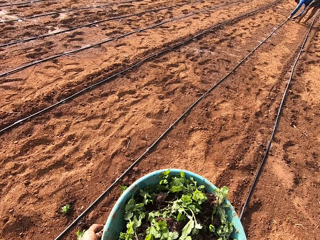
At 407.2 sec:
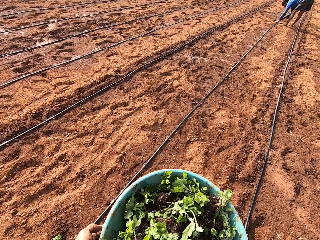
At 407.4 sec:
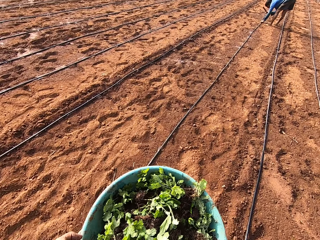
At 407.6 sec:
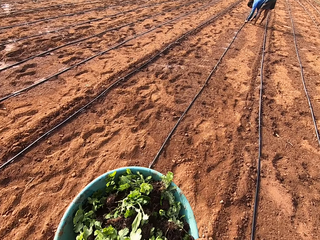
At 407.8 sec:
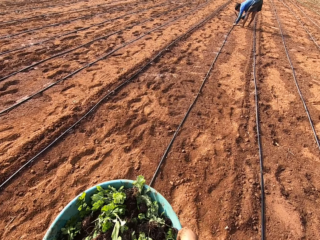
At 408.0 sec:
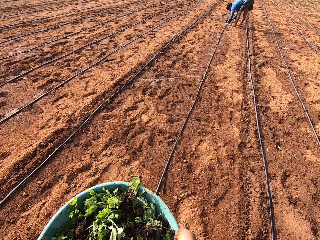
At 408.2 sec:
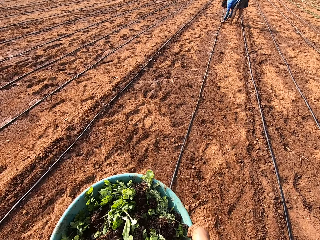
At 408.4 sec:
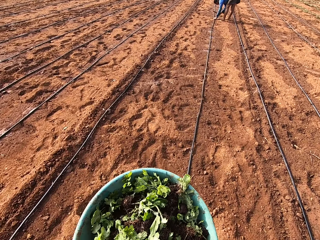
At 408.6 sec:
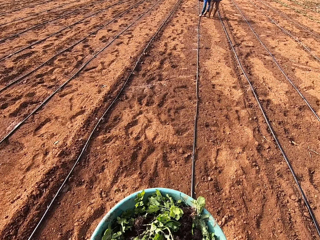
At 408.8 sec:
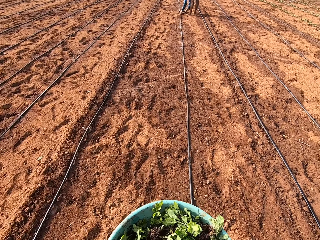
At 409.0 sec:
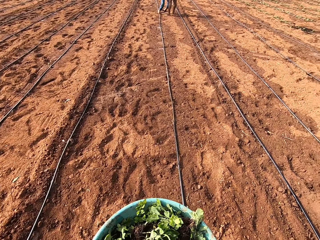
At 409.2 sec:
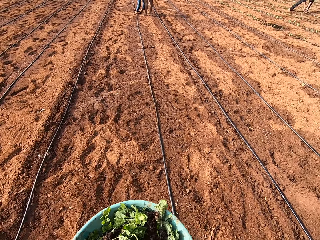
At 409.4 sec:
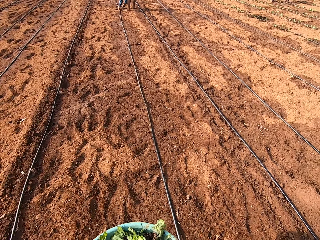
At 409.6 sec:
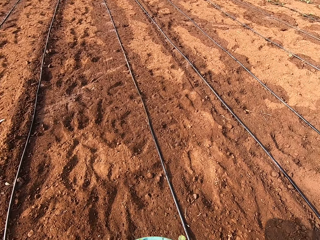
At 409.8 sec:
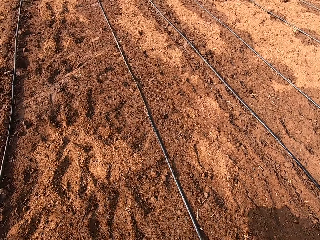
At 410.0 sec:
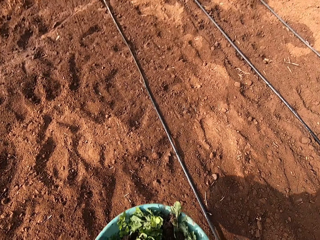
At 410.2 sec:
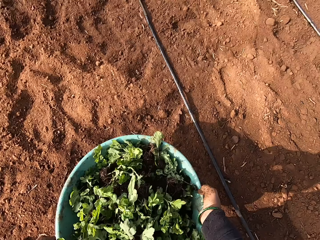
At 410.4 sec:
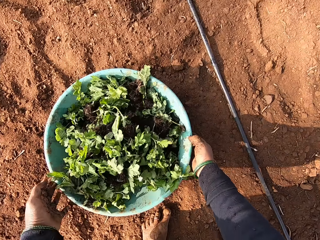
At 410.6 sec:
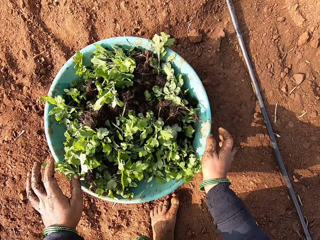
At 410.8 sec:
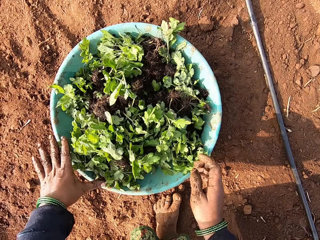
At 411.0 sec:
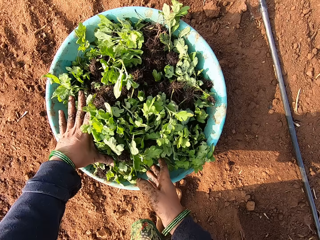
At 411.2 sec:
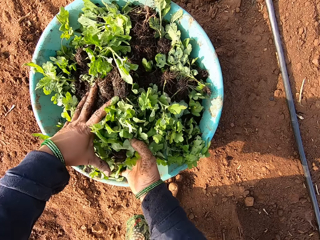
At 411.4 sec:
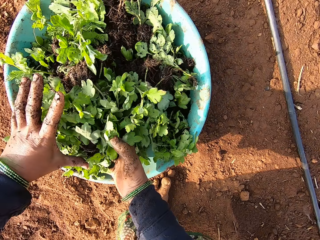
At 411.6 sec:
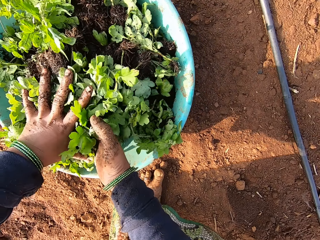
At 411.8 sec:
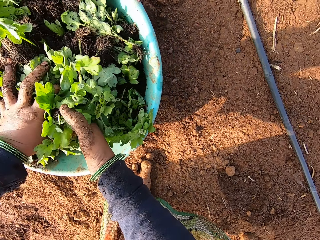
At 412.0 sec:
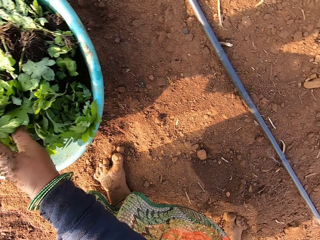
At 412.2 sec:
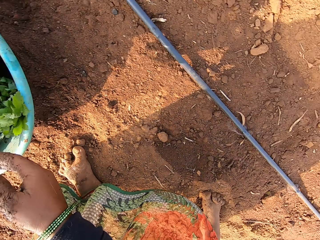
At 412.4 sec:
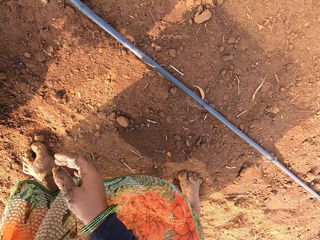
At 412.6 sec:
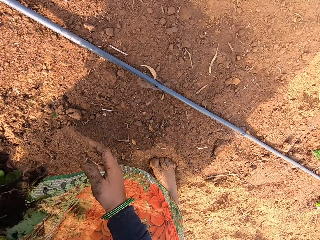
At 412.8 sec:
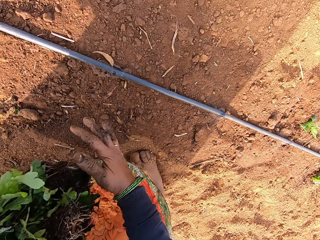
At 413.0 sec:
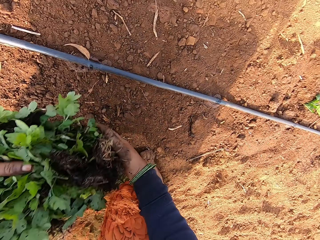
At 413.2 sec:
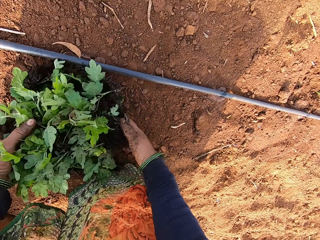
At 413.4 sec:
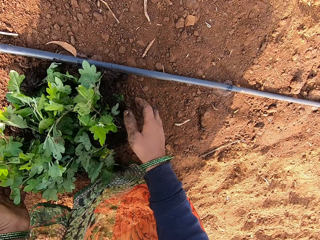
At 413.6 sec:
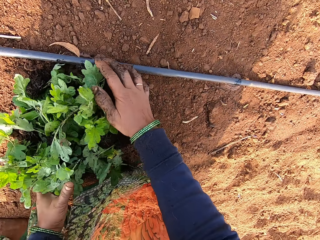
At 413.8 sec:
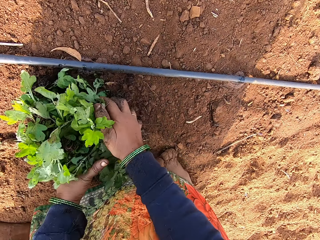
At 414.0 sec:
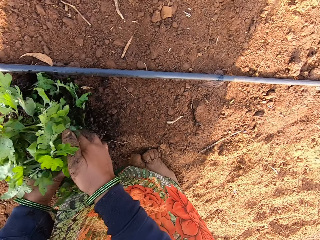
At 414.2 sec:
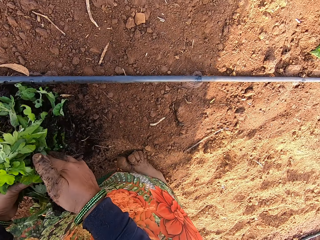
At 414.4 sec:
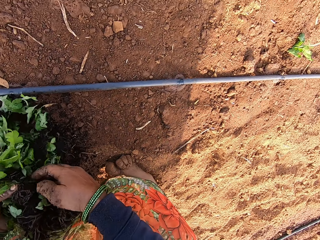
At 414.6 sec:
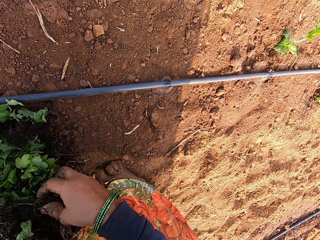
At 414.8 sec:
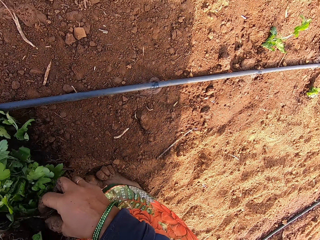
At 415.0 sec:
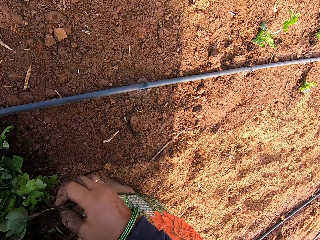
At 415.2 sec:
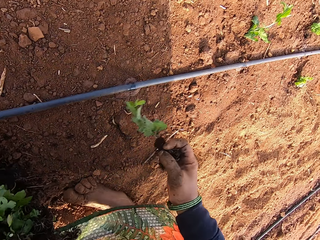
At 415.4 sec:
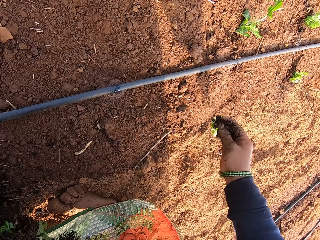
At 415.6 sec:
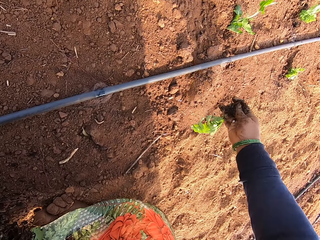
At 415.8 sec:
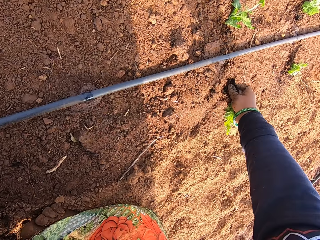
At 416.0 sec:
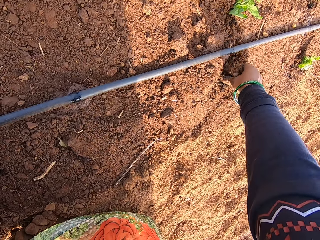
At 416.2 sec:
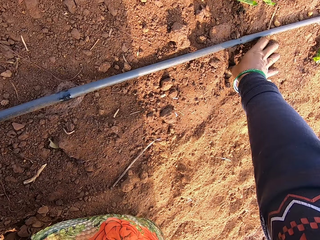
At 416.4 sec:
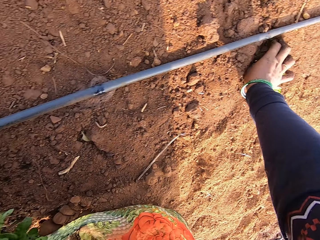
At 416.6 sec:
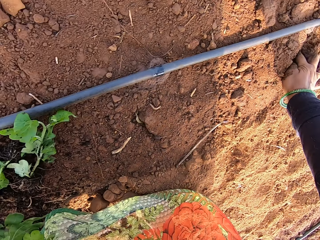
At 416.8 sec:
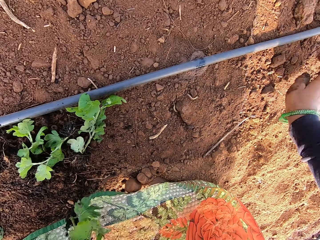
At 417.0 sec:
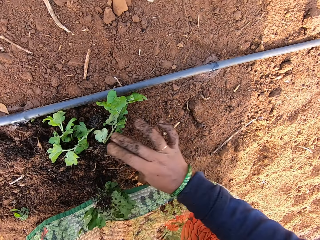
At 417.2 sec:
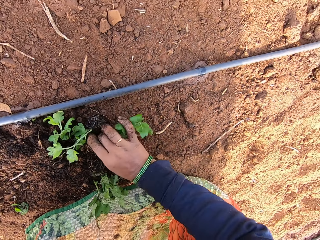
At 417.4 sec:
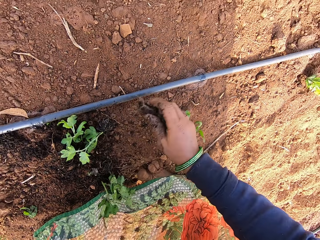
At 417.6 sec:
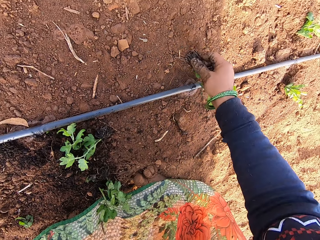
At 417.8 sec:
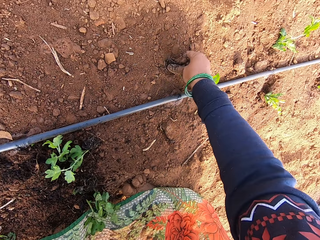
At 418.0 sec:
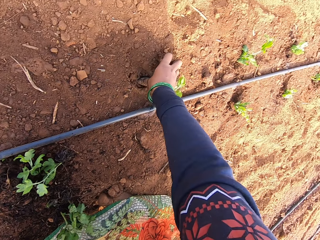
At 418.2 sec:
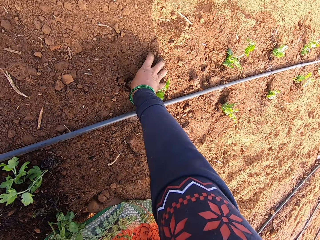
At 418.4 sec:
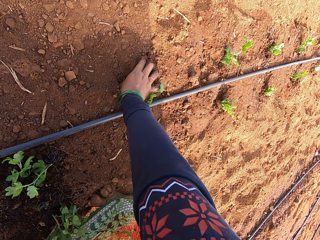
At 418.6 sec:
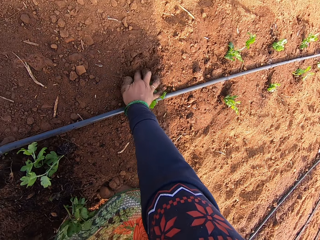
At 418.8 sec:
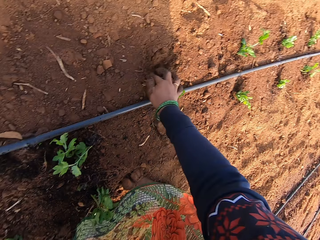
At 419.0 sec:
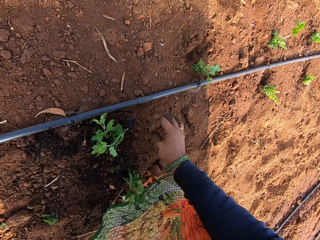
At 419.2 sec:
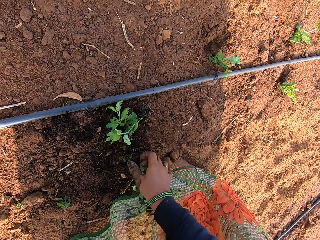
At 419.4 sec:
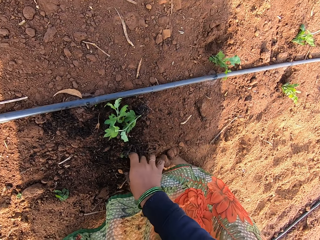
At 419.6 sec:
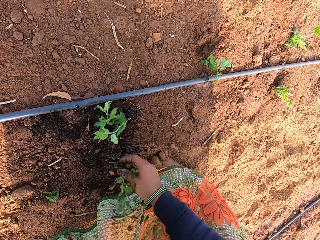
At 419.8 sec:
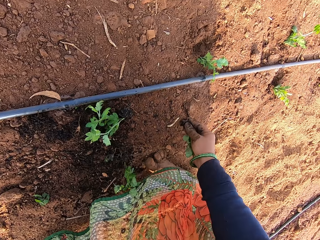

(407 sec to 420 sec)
The man holds a pipe across the field with his left hand. The man hits on the pipe across the field with a rod in his right hand. The camera wearer places the bowl of plants in both hands on the ground. She picks a few plants from the bowl on the ground with her left hand. She drops the plants in her left hand on the ground. She gathers the plants on the ground into her left hand with her right hand. She takes a plant from her left hand with her right hand. She inserts the plant in her right hand into the ground with her right thumb. She picks a plant from the ground with her right hand. She inserts the plant in her right hand into the ground with her right thumb. She picks a plant from the ground with her right hand.

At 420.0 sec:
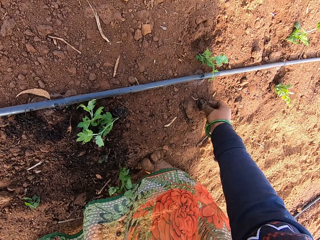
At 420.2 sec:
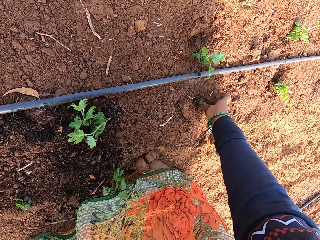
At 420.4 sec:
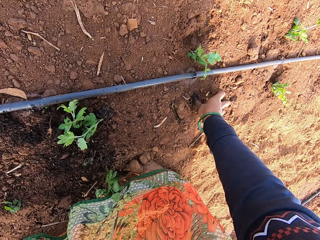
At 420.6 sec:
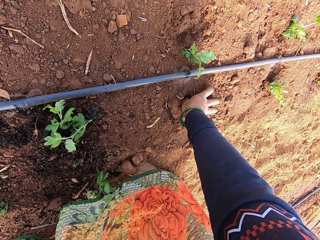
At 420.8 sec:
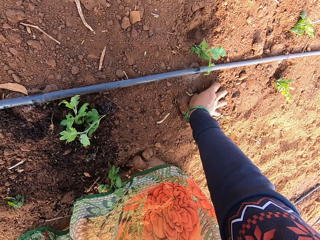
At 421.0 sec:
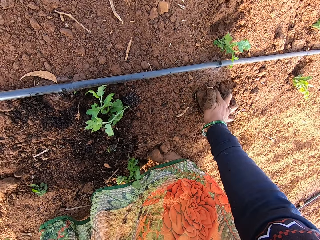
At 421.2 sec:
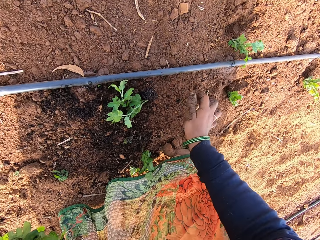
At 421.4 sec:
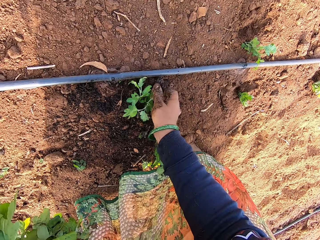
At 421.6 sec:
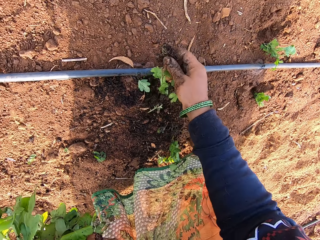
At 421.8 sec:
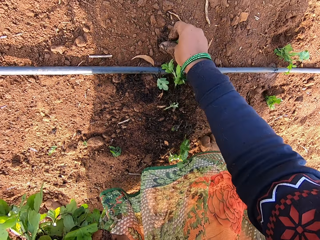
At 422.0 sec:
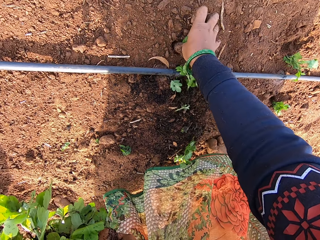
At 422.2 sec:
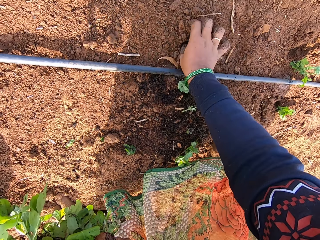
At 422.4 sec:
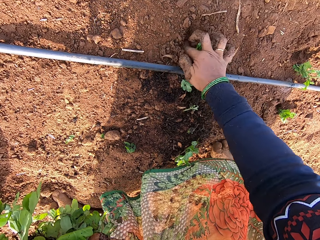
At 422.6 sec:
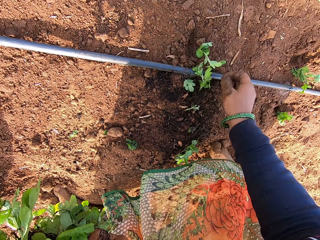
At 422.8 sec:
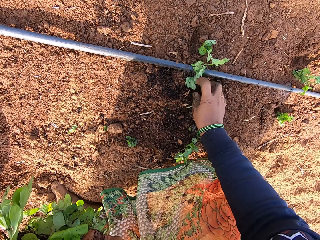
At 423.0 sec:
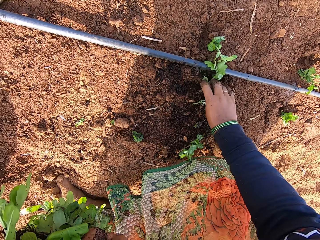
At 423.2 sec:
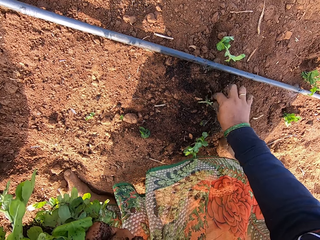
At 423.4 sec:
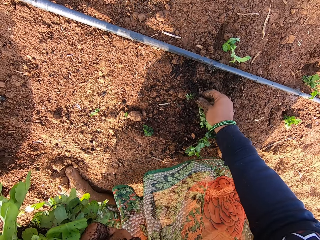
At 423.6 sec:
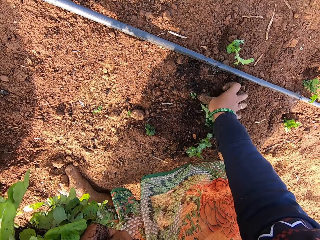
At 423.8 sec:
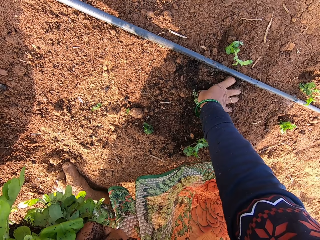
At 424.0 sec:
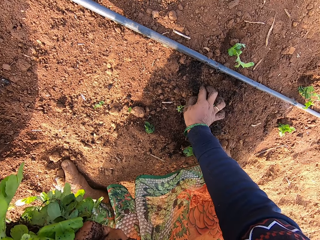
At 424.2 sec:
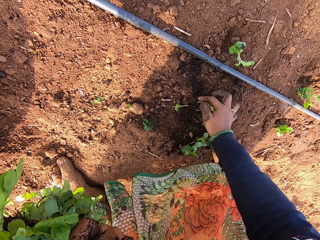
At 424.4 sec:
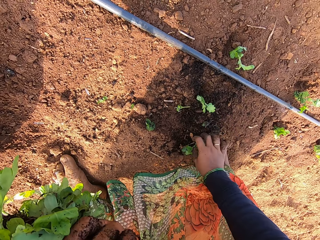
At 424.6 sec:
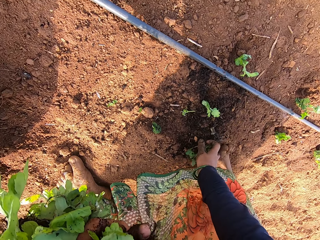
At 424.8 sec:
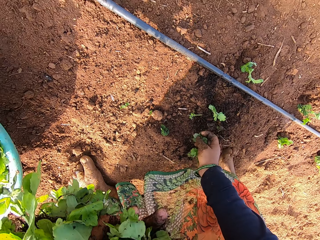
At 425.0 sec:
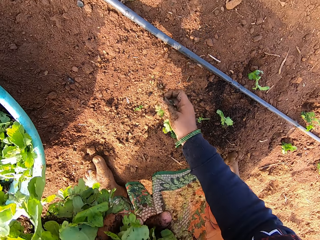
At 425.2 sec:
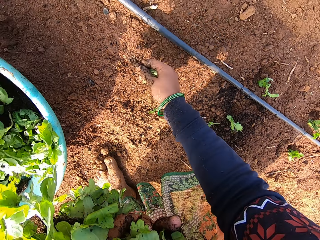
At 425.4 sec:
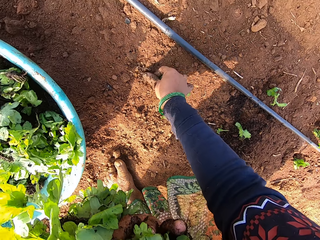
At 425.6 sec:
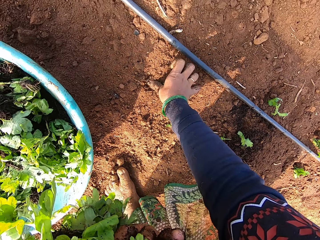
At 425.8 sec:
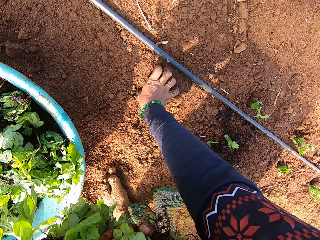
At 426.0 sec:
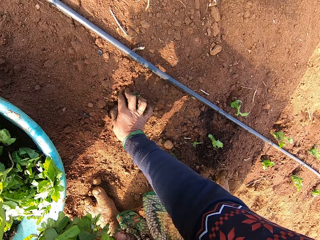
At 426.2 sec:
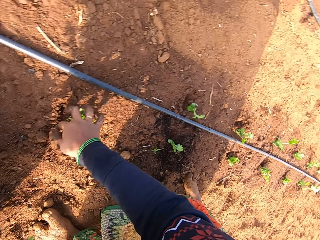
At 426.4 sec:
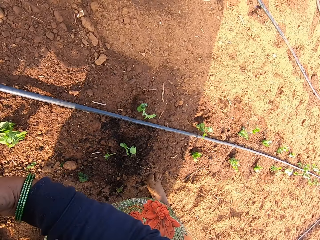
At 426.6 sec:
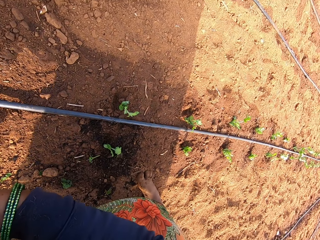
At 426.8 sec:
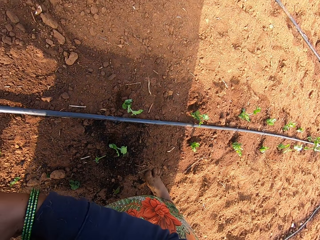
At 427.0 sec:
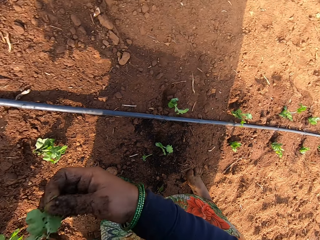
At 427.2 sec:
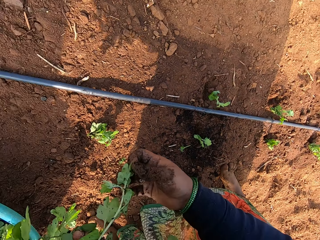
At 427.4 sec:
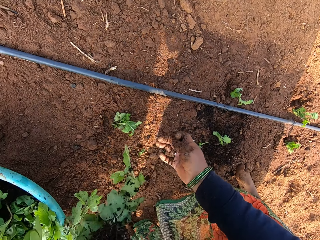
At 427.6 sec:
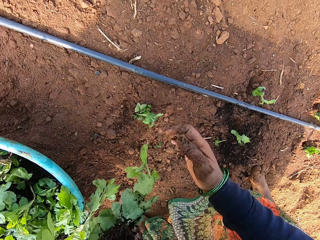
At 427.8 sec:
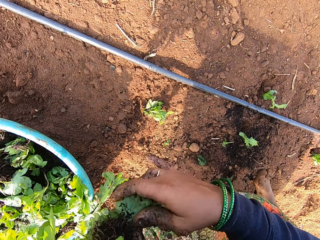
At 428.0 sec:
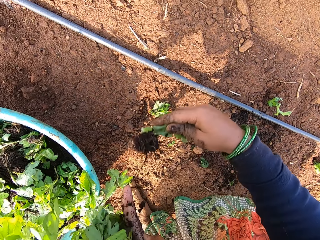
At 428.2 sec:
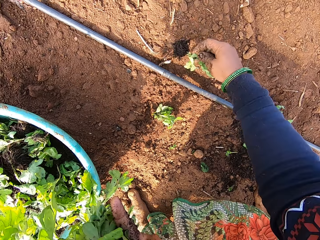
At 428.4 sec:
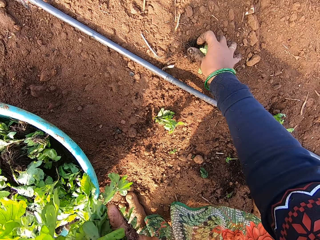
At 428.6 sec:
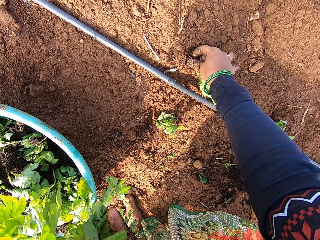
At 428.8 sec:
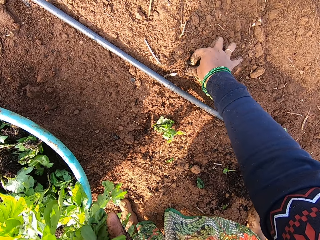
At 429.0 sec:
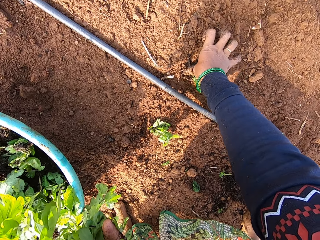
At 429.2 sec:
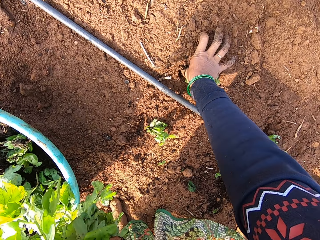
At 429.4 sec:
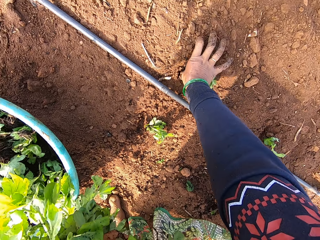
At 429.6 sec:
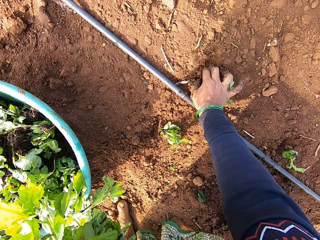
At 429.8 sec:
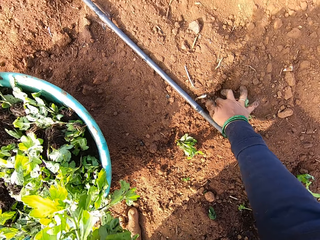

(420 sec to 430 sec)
The camera wearer inserts the plant in her right hand into the ground with her right thumb. She picks a plant from the ground with her right hand. She inserts the plant in her right hand into the ground with her right thumb. She picks a plant from the ground with her right hand. She inserts the plant in her right hand into the ground with her right thumb. She picks a plant from the ground with her right hand. She inserts the plant in her right hand into the ground with her right thumb. She takes a plant from her left hand with her right hand. She inserts the plant in her right hand into the ground with her right thumb.
